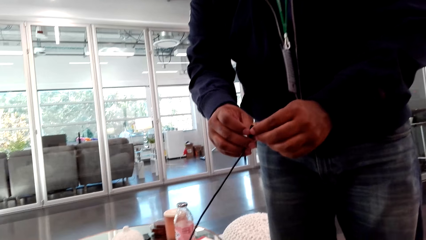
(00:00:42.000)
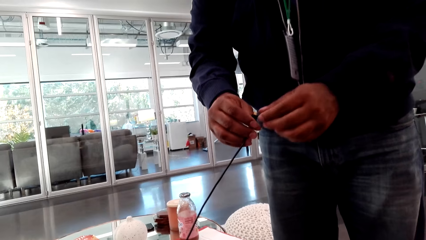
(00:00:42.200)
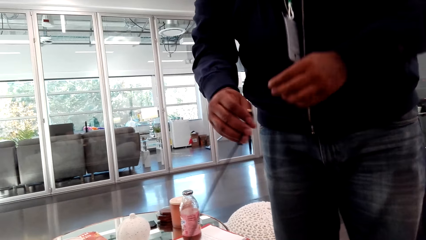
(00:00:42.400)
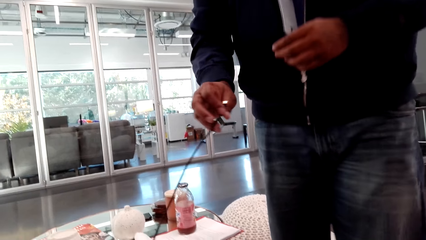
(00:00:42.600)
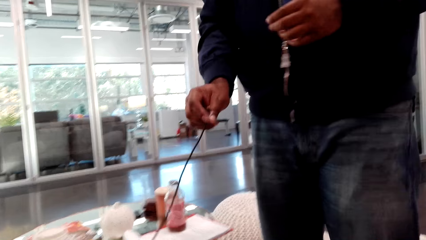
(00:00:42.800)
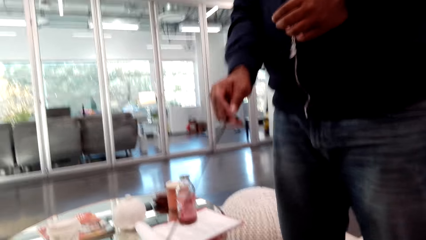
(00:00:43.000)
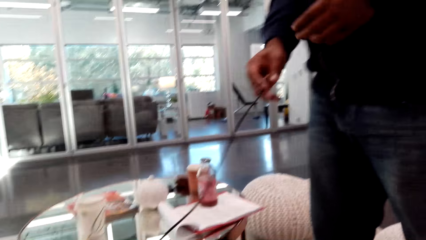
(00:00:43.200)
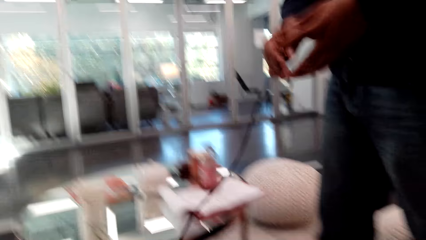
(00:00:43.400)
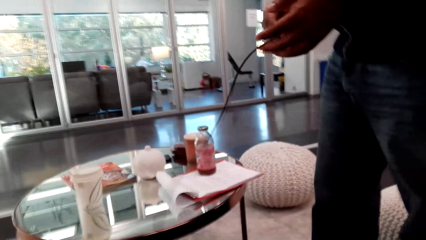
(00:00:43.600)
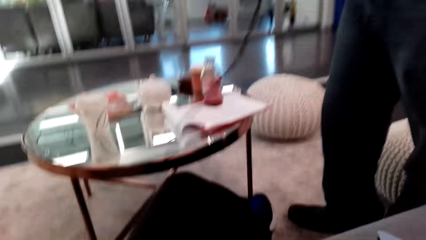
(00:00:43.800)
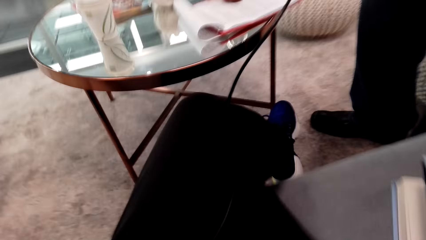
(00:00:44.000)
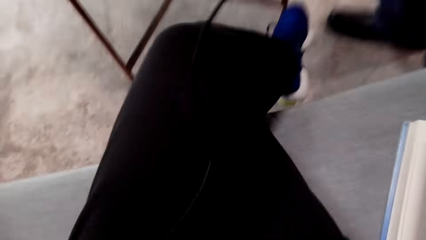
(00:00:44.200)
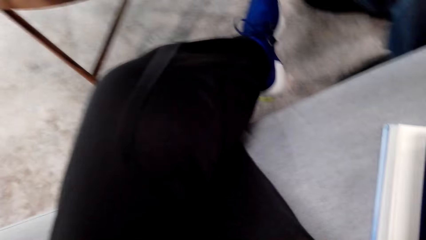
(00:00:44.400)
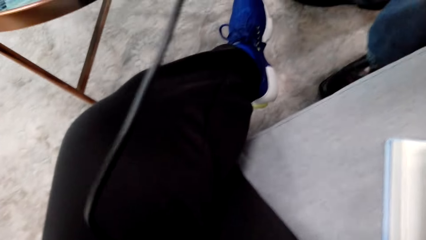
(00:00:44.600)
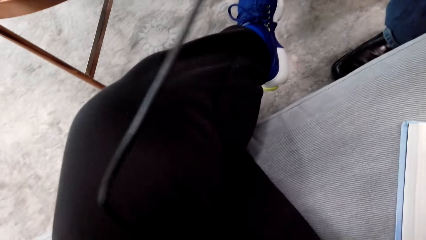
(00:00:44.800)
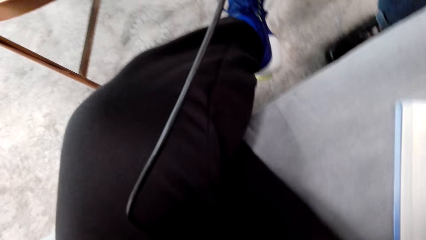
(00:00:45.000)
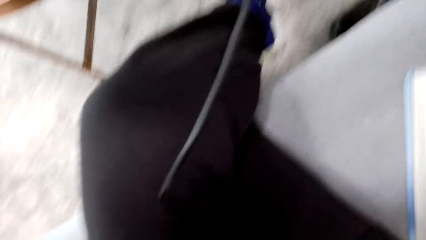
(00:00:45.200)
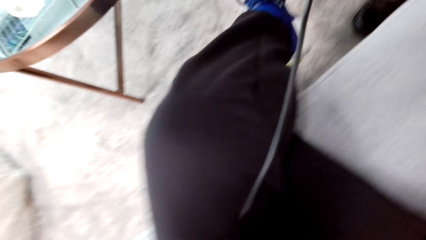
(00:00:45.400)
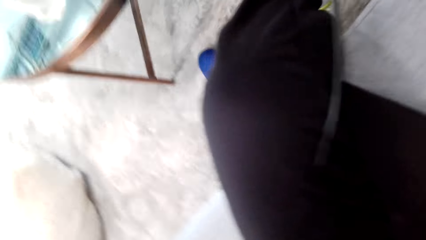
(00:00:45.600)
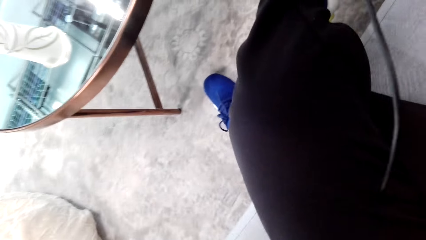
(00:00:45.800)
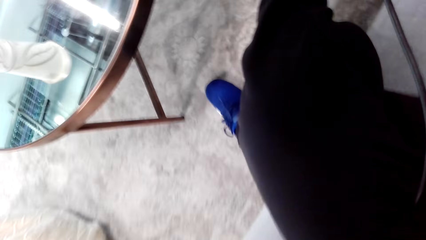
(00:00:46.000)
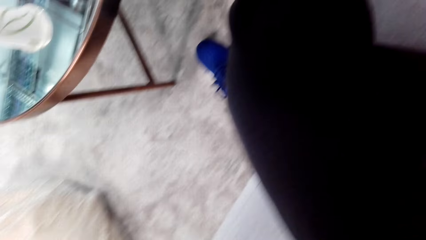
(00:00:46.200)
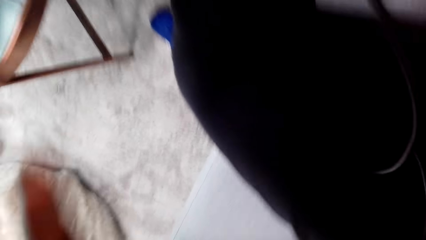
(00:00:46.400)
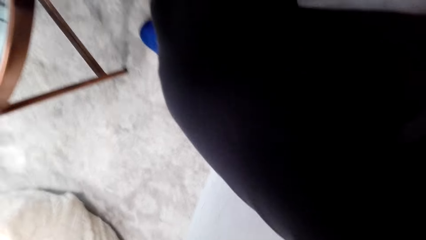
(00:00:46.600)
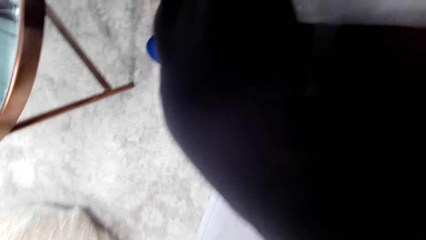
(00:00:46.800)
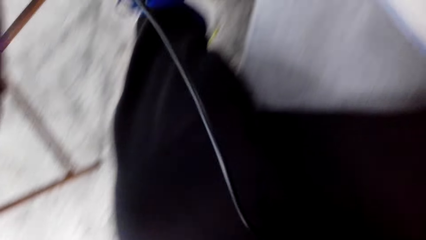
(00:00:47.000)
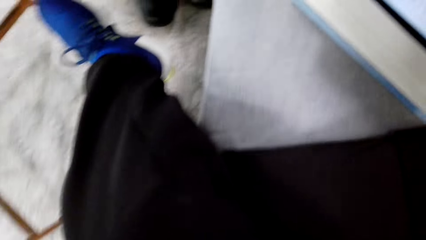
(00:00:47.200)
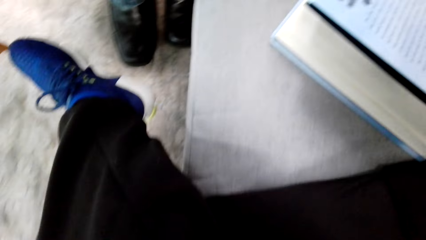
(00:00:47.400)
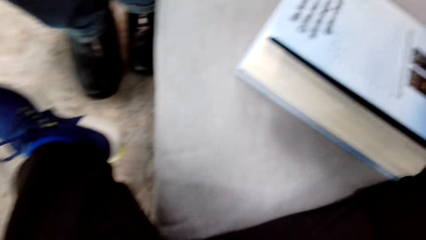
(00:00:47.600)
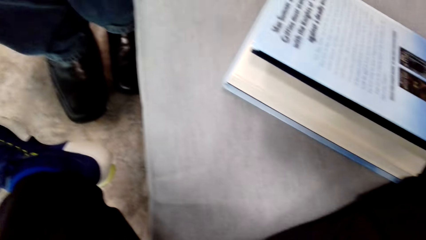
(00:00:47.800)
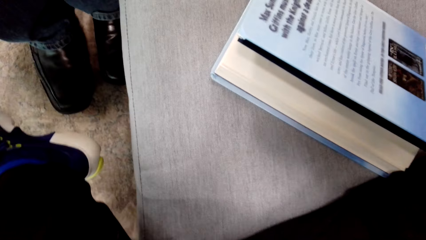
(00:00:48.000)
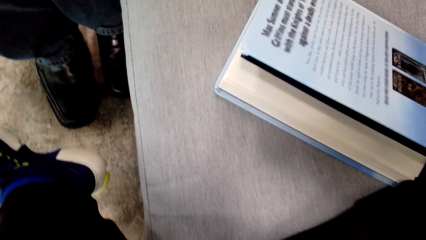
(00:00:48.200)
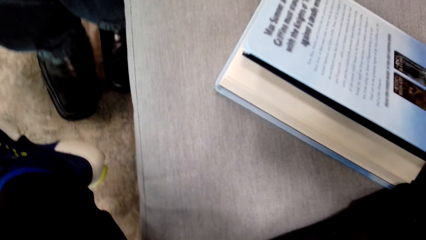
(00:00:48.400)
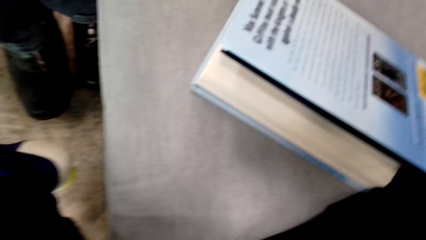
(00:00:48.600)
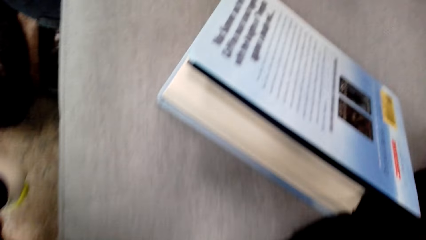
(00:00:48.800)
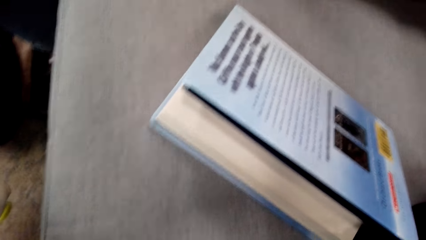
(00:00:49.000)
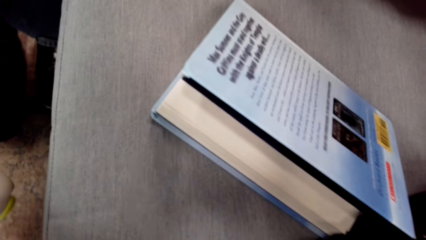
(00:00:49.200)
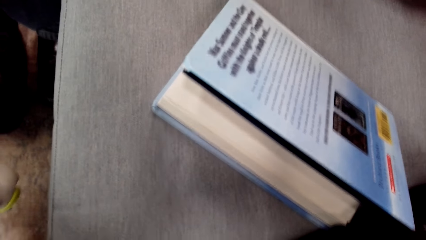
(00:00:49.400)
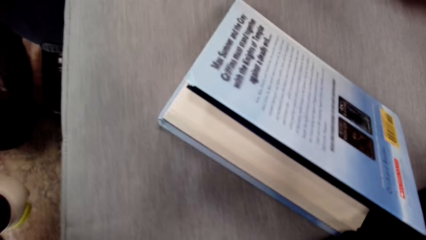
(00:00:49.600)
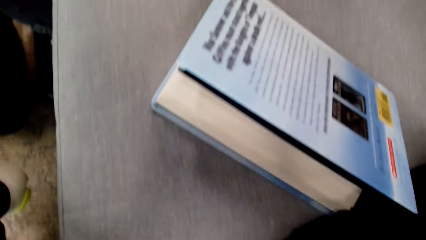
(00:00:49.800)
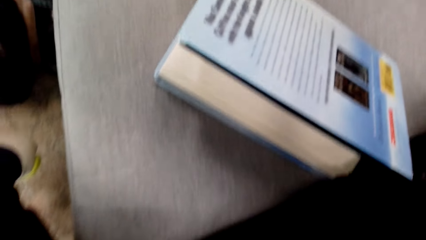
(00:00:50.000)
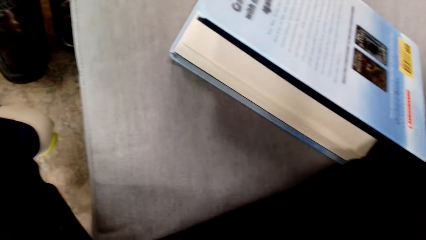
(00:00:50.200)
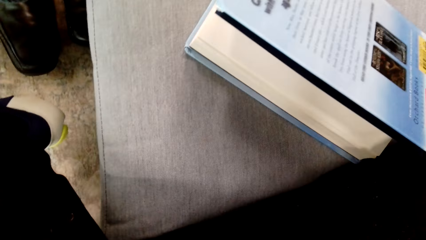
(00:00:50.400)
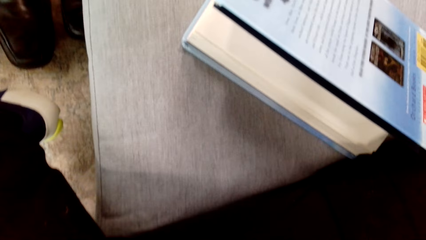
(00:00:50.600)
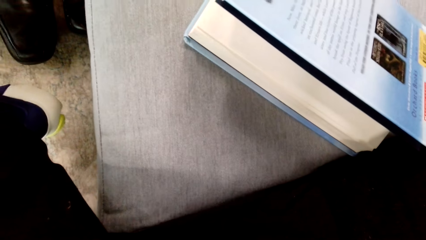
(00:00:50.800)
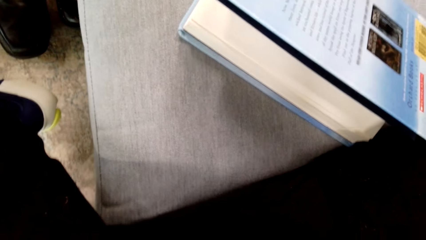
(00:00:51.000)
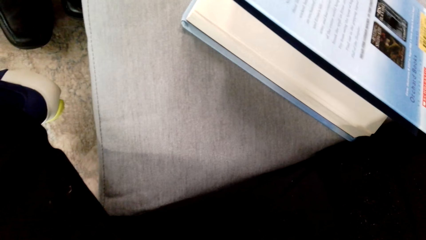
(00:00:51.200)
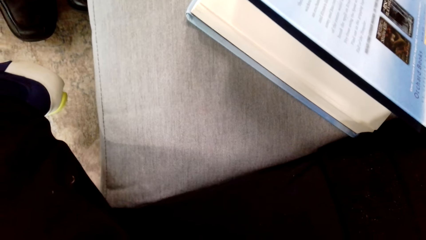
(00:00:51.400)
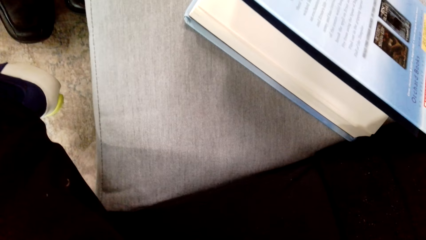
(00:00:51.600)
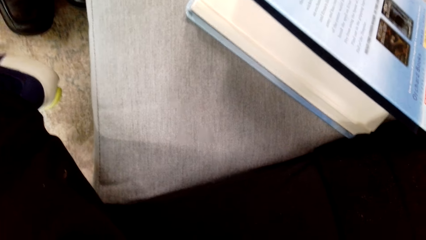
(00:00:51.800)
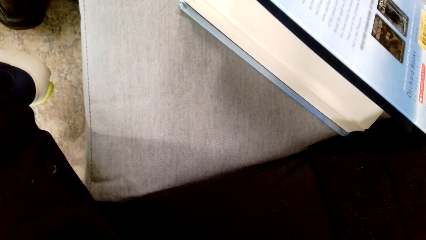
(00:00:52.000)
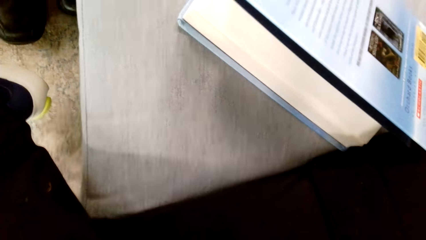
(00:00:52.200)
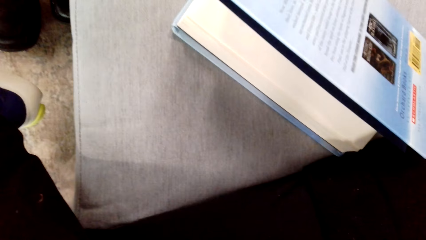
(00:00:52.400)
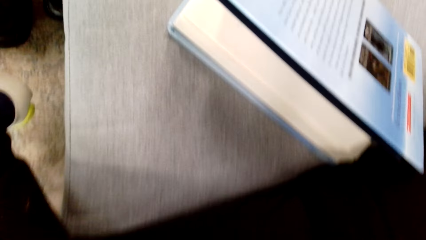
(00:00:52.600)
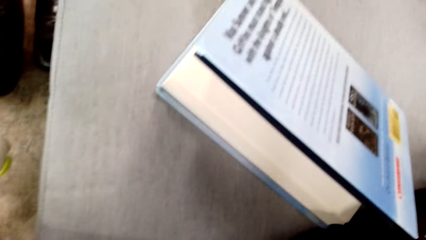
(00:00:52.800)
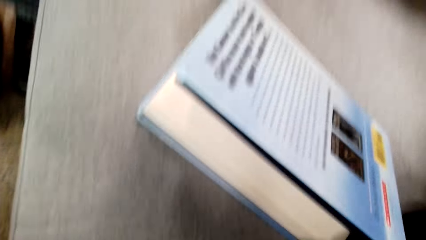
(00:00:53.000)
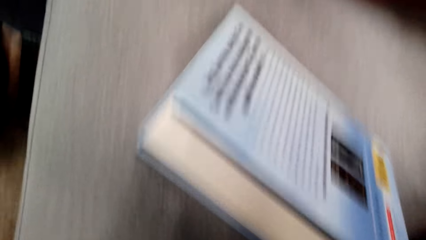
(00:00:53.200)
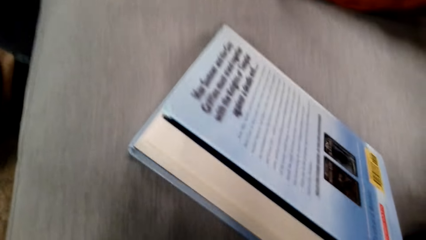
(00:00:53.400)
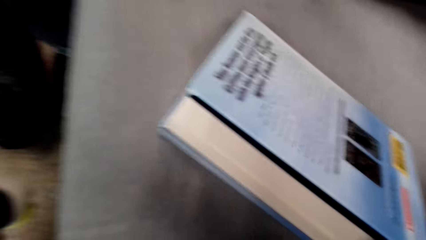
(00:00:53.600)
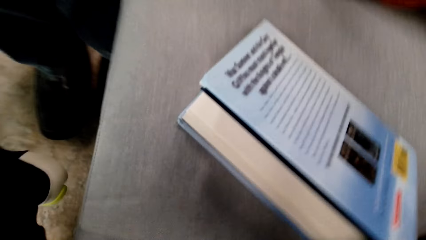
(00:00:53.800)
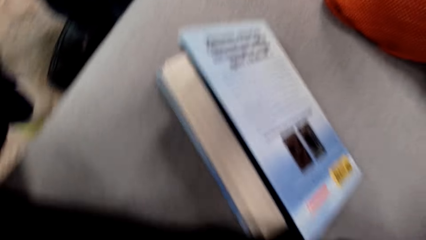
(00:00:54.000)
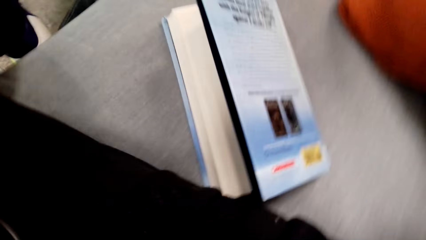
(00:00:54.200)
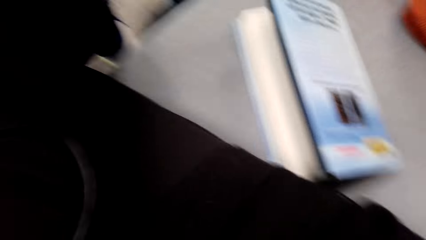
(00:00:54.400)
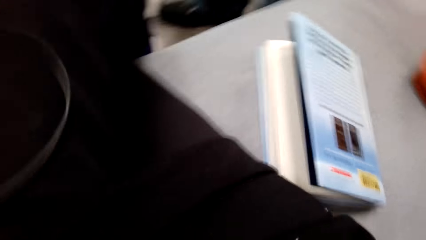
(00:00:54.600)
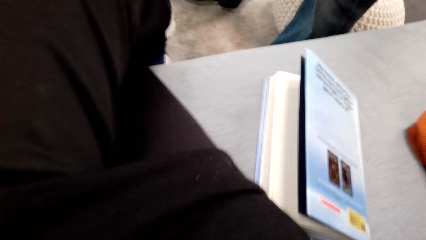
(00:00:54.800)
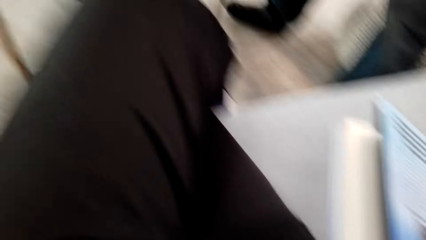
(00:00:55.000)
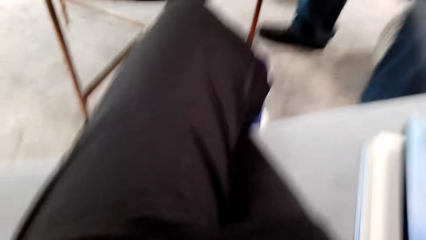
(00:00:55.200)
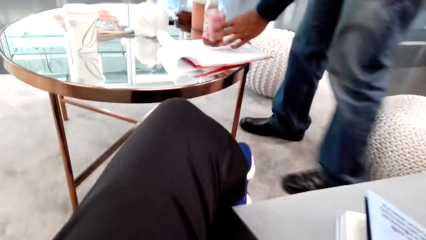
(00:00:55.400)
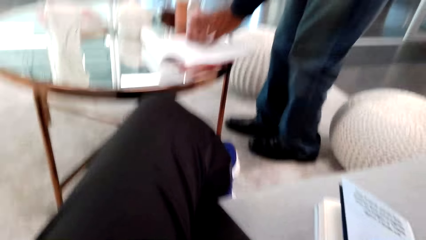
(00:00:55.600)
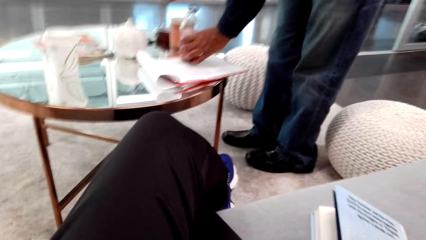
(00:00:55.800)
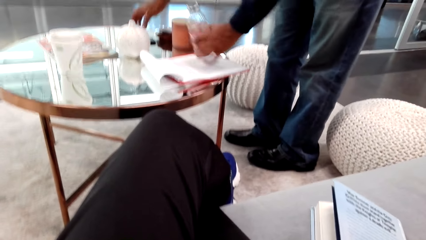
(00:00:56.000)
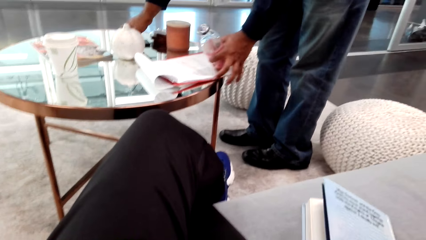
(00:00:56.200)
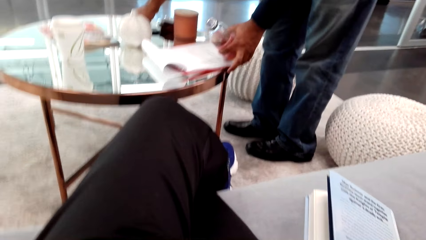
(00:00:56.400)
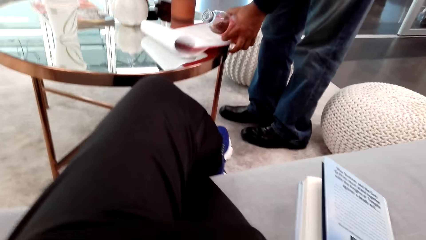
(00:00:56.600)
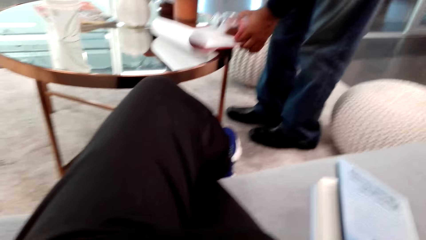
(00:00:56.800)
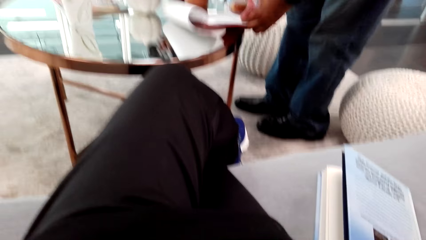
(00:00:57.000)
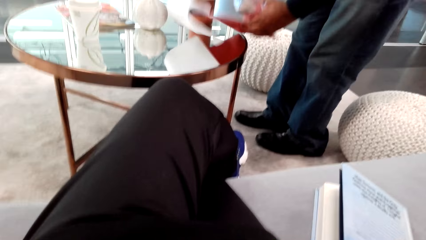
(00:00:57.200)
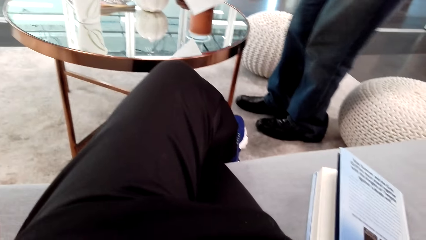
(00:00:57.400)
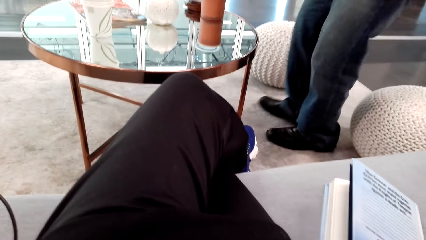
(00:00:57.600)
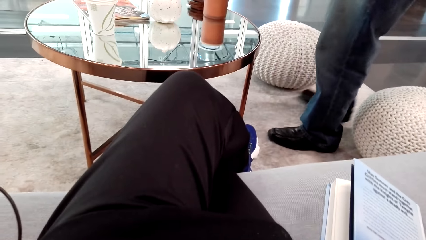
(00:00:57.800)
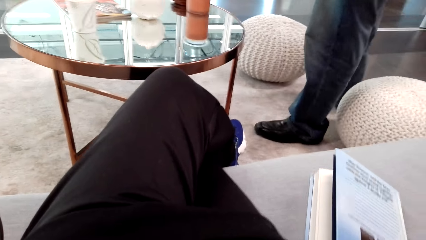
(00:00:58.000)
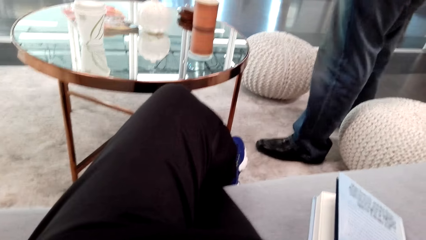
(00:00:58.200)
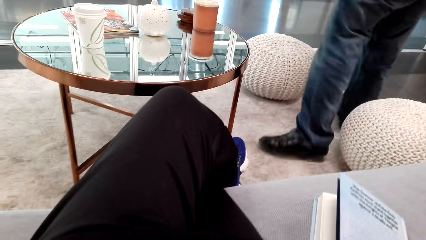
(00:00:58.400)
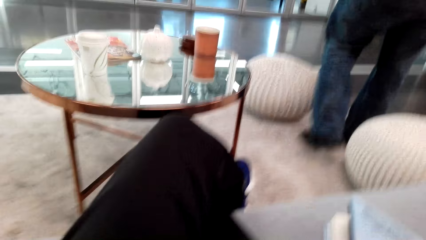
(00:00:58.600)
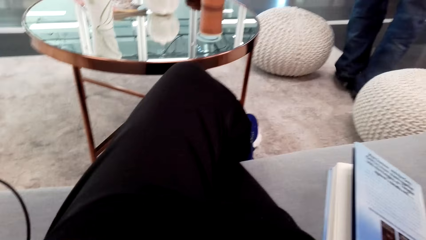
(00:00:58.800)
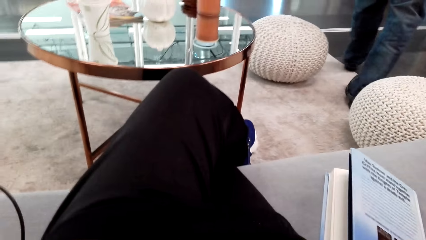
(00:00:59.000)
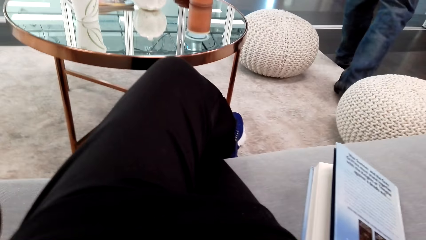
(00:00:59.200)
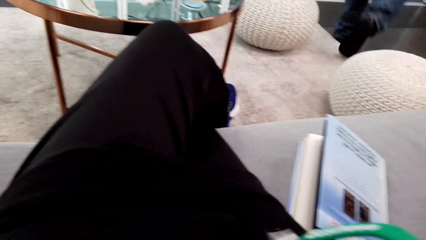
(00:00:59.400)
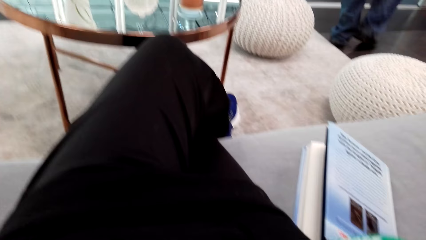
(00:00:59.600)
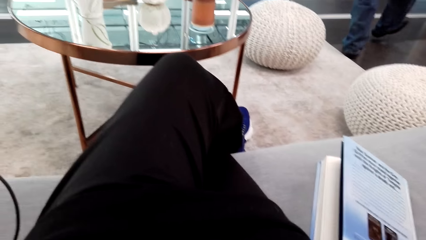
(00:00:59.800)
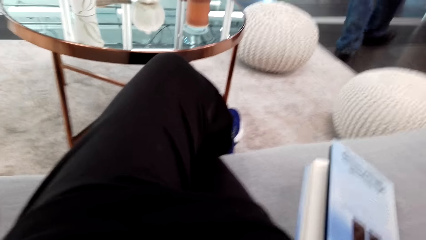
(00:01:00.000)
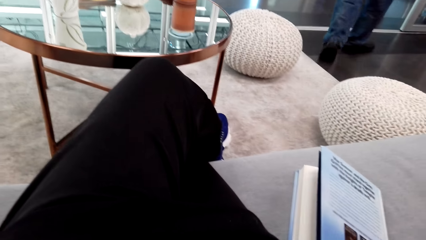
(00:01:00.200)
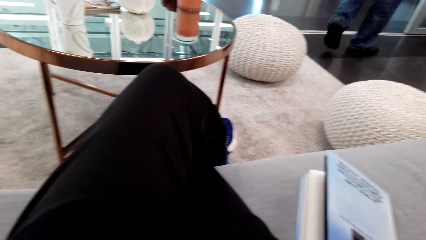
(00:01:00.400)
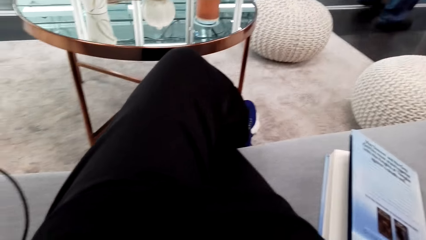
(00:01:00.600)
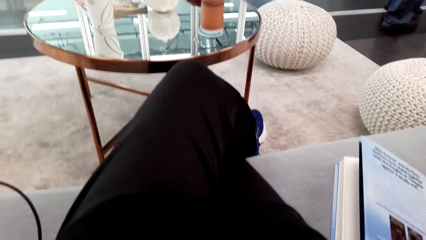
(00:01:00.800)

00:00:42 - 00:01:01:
A man adjusts the cable. The camera wearer handles a camera. They adjust a hand. The man picks up the bottle, the book and the phone on the table. The man walks around in the house.
